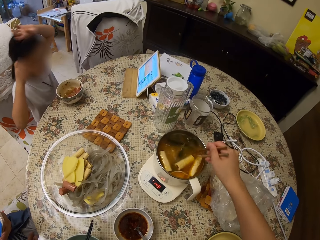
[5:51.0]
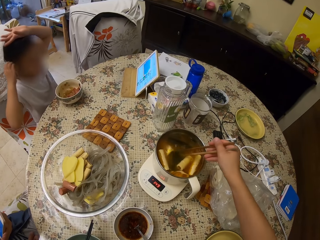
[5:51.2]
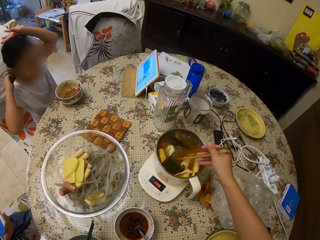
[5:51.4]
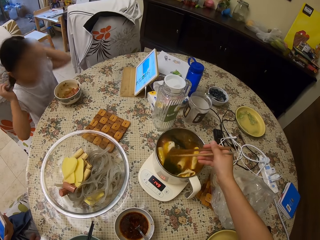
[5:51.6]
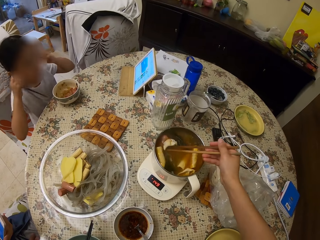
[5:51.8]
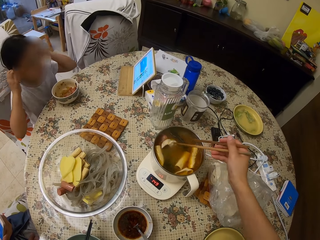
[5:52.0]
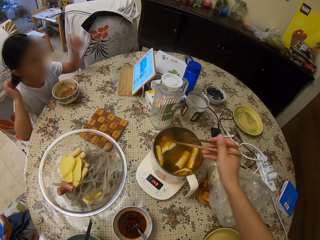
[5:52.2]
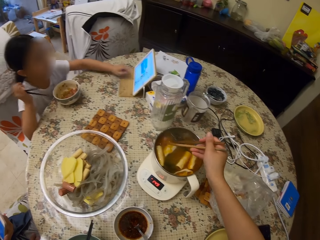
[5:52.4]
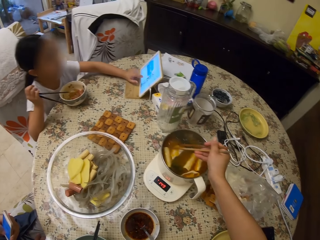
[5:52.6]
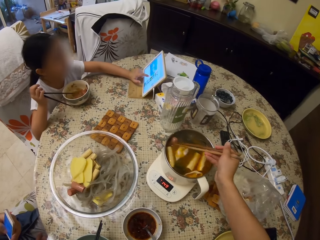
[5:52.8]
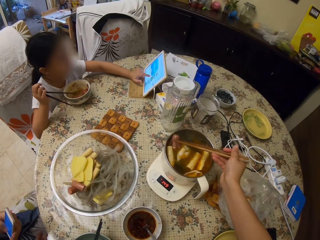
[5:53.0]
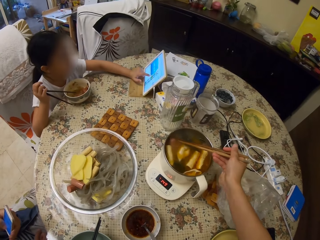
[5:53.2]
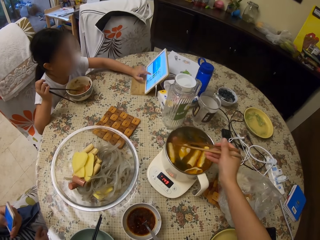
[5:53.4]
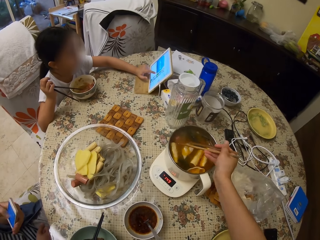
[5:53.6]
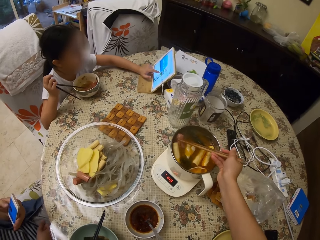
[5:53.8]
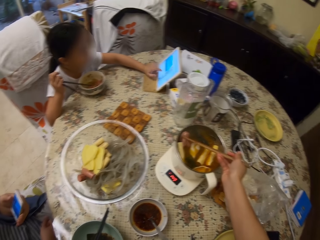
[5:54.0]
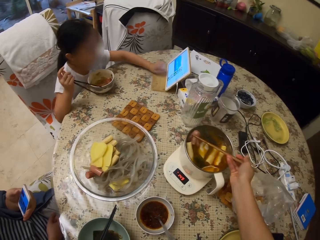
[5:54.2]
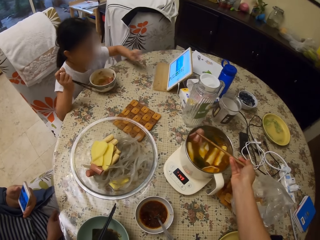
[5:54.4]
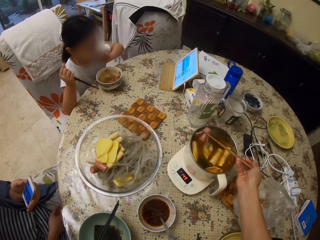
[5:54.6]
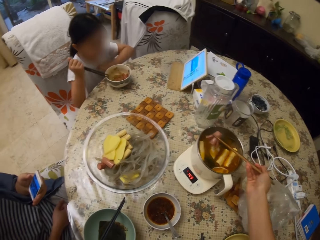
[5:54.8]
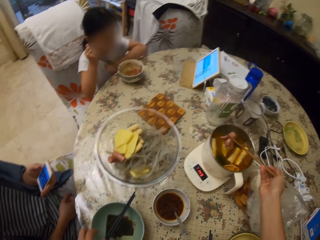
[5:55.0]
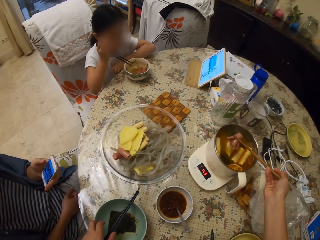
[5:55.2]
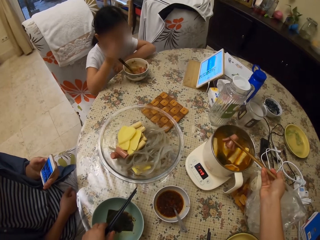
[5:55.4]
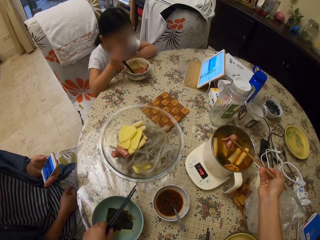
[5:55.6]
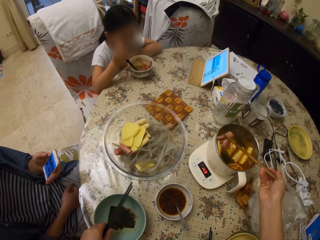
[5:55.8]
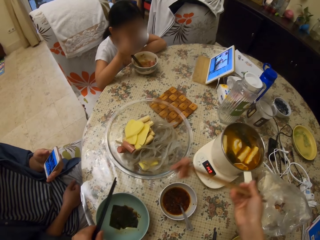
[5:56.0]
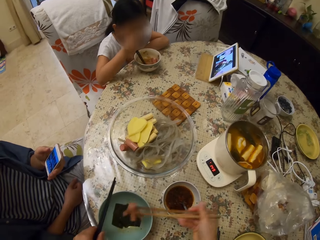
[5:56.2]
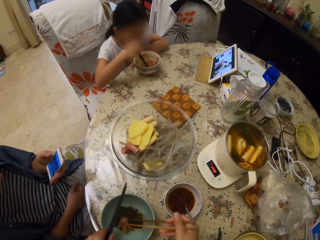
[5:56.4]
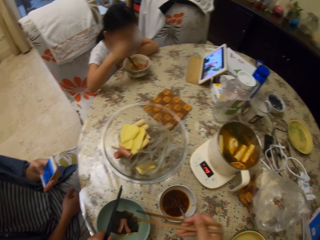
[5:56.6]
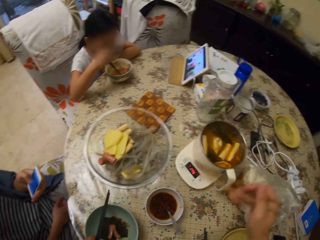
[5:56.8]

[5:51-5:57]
The camera wearer turns the food with the chopstick. A girl moves her hands around. The girl touches the tablet or iPad. The camera wearer lifts the chopsticks in the dish. The girl operates the iPad. The camera wearer picks something in a pot with chopsticks. They pick the chopsticks on a bowl. The girl moves something in the bowl with chopsticks. The camera wearer puts the food in the dish with the chopstick.

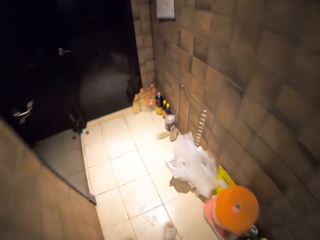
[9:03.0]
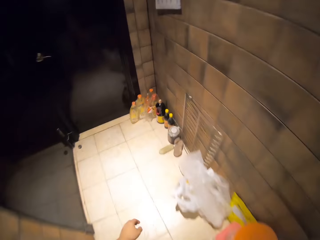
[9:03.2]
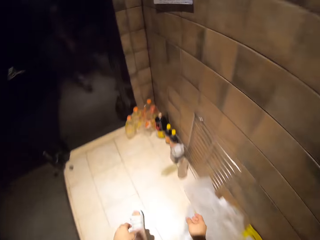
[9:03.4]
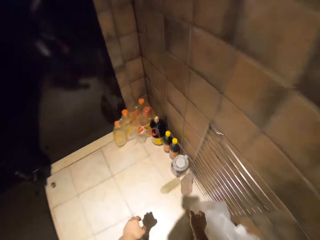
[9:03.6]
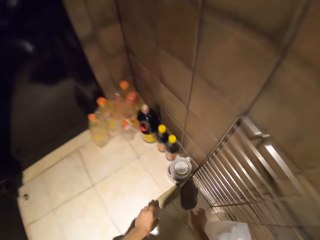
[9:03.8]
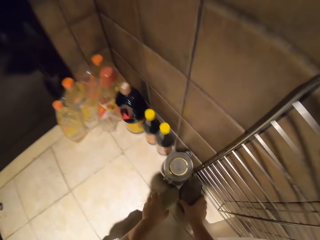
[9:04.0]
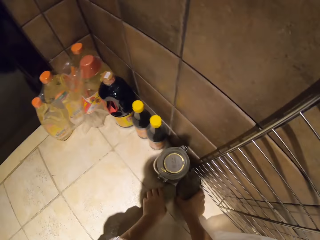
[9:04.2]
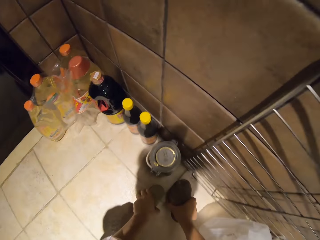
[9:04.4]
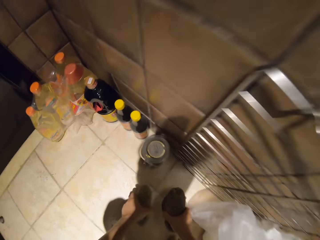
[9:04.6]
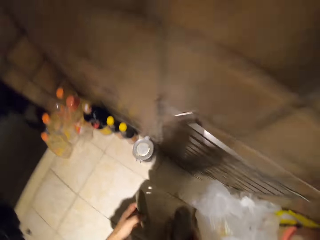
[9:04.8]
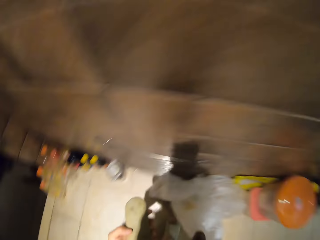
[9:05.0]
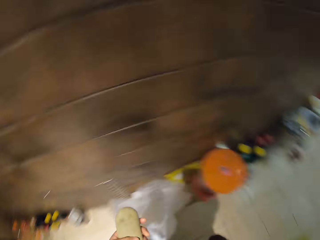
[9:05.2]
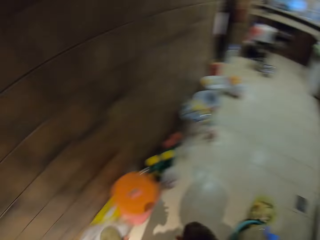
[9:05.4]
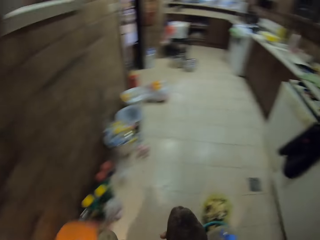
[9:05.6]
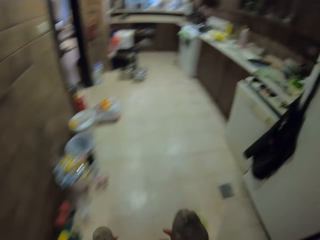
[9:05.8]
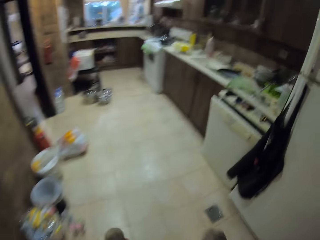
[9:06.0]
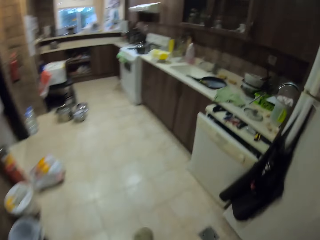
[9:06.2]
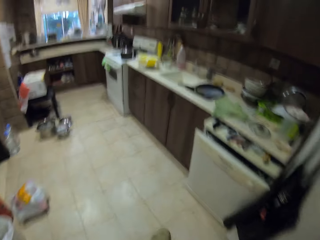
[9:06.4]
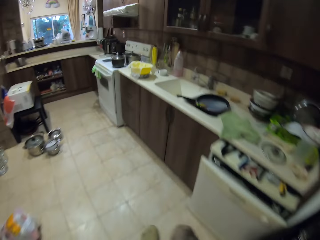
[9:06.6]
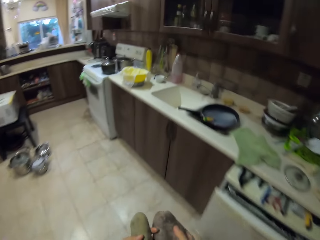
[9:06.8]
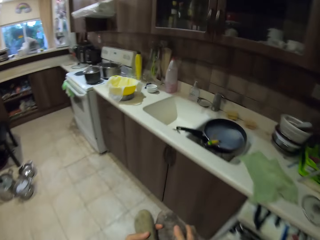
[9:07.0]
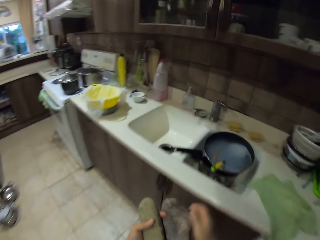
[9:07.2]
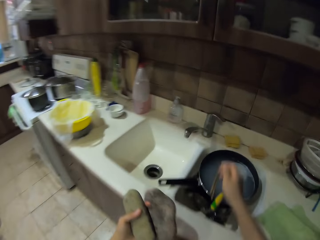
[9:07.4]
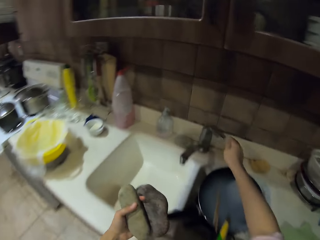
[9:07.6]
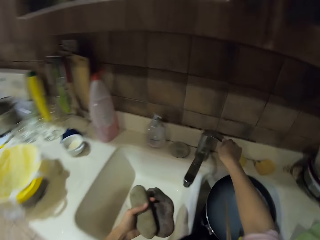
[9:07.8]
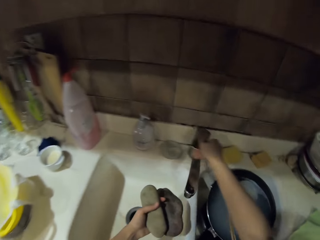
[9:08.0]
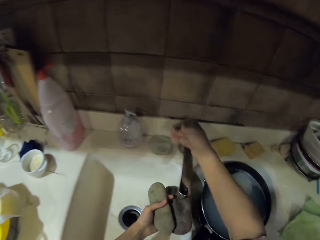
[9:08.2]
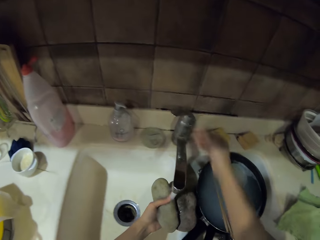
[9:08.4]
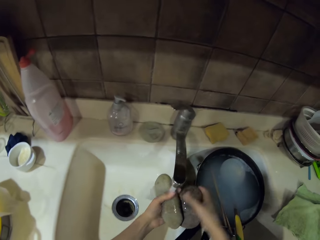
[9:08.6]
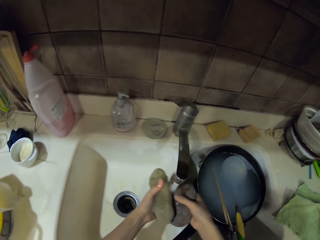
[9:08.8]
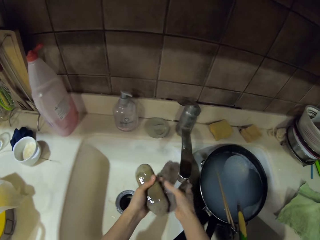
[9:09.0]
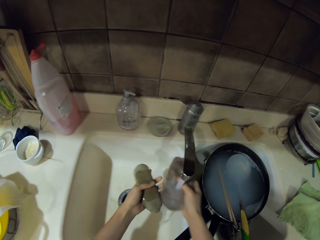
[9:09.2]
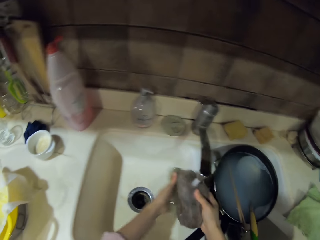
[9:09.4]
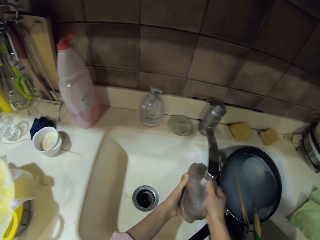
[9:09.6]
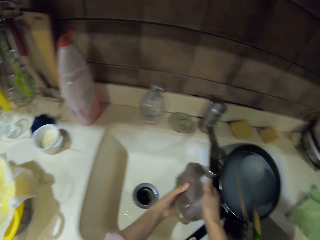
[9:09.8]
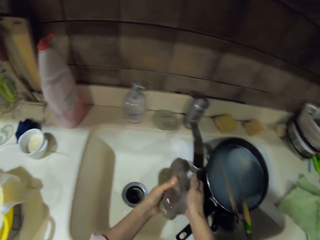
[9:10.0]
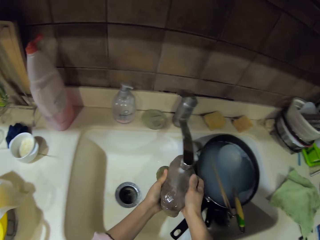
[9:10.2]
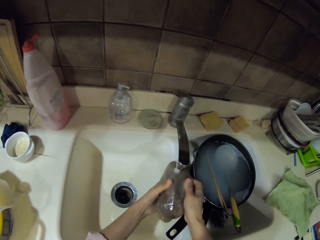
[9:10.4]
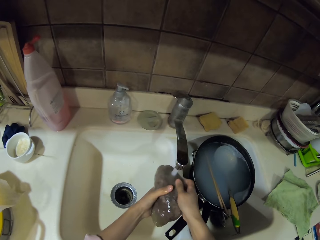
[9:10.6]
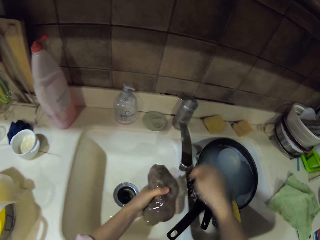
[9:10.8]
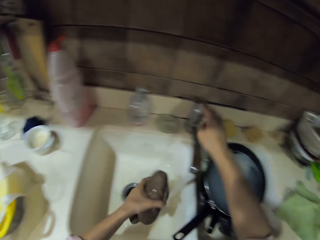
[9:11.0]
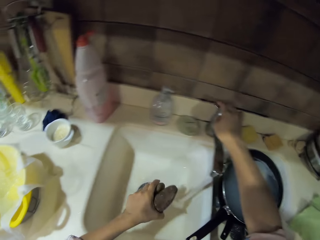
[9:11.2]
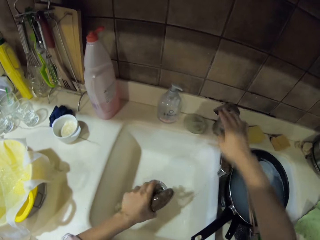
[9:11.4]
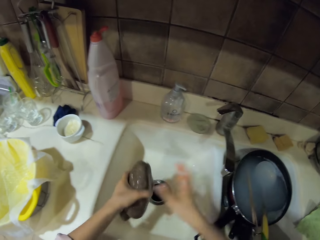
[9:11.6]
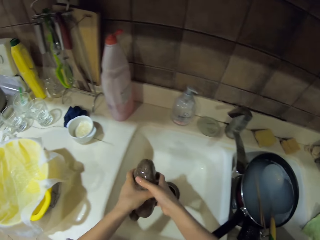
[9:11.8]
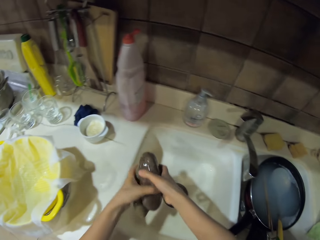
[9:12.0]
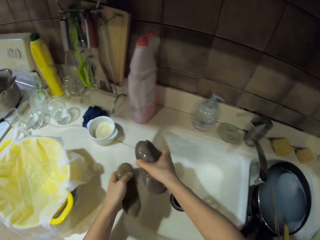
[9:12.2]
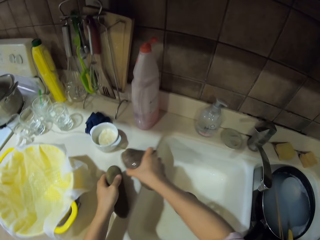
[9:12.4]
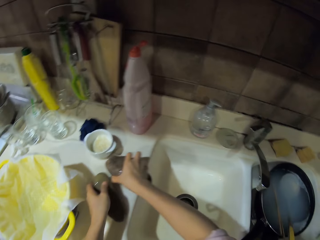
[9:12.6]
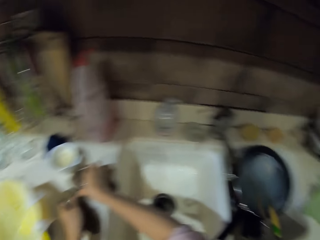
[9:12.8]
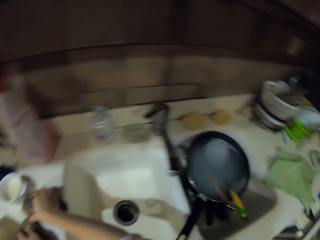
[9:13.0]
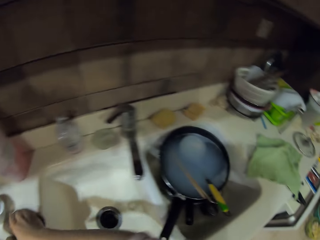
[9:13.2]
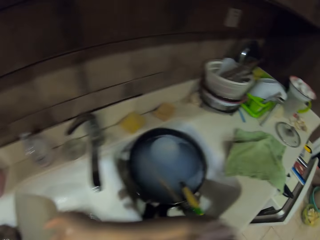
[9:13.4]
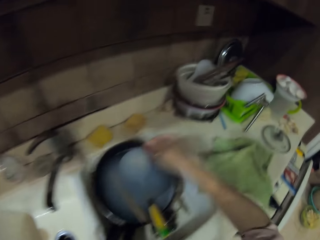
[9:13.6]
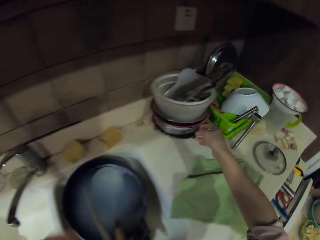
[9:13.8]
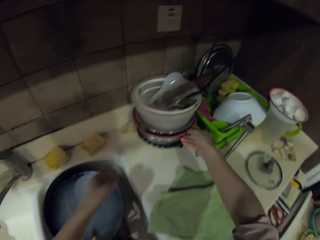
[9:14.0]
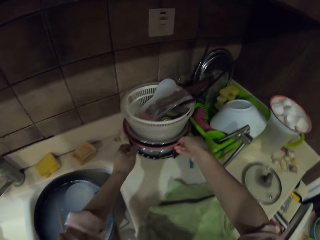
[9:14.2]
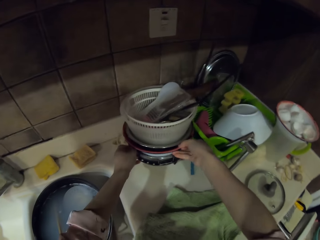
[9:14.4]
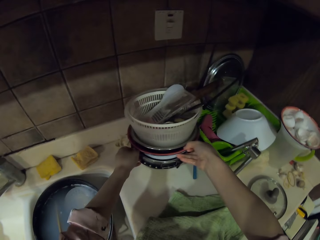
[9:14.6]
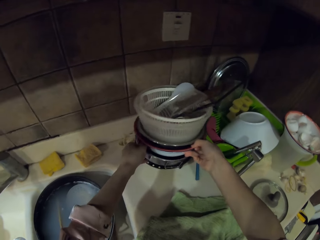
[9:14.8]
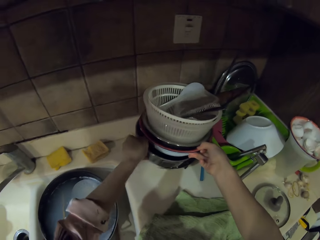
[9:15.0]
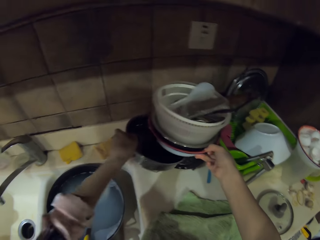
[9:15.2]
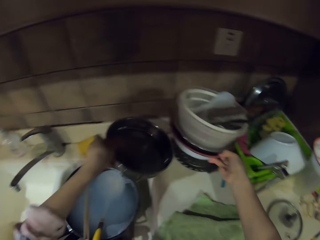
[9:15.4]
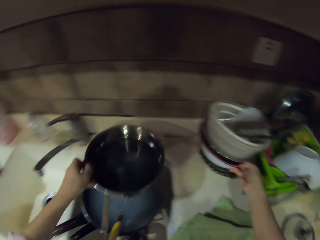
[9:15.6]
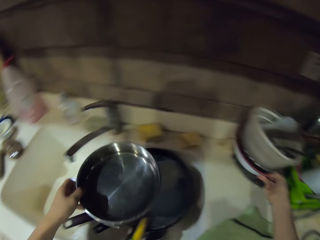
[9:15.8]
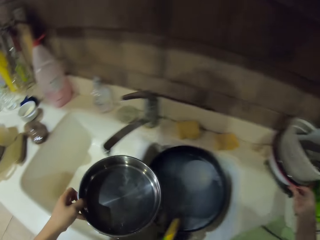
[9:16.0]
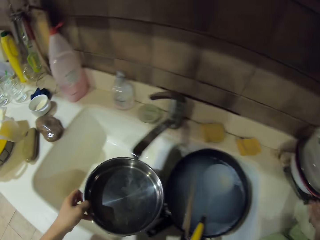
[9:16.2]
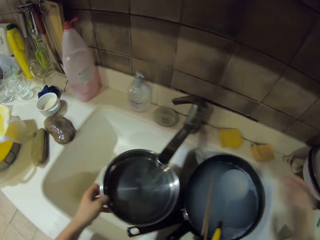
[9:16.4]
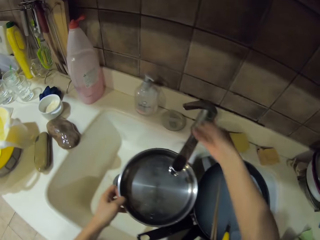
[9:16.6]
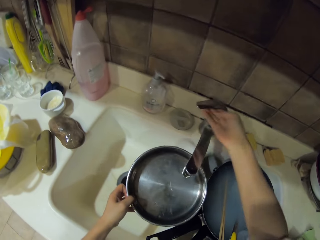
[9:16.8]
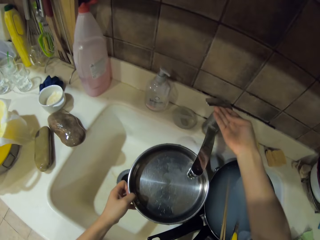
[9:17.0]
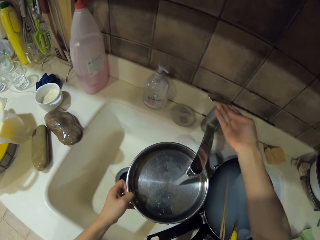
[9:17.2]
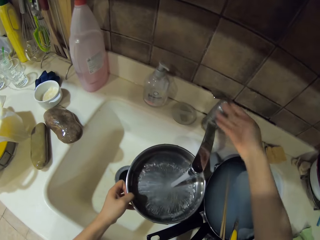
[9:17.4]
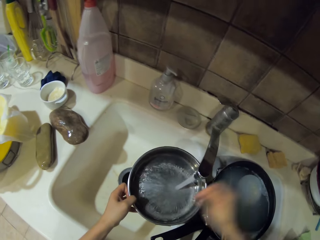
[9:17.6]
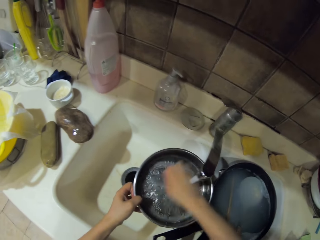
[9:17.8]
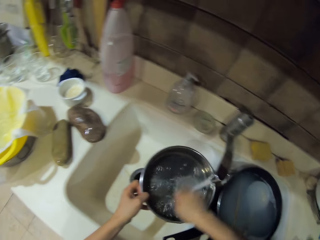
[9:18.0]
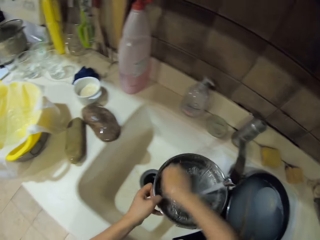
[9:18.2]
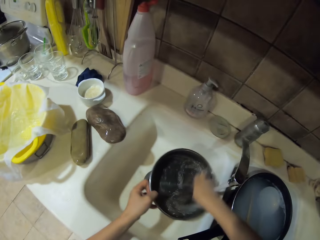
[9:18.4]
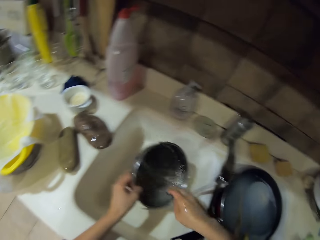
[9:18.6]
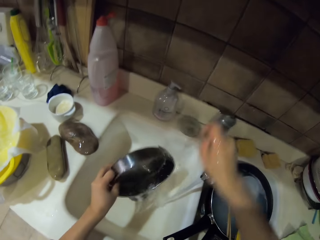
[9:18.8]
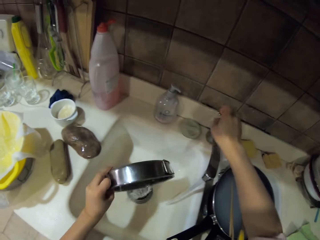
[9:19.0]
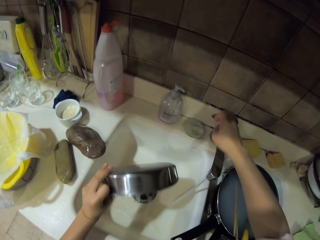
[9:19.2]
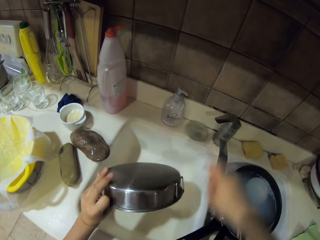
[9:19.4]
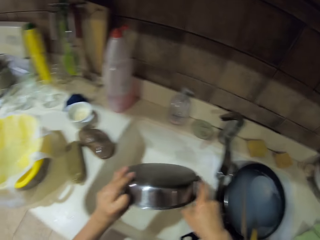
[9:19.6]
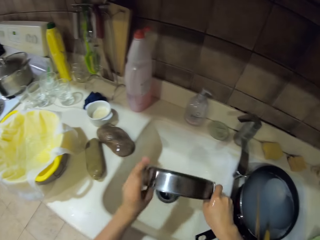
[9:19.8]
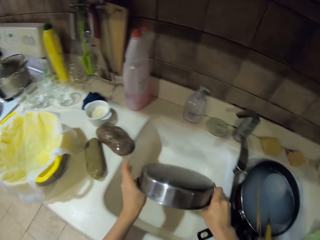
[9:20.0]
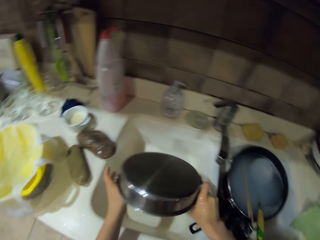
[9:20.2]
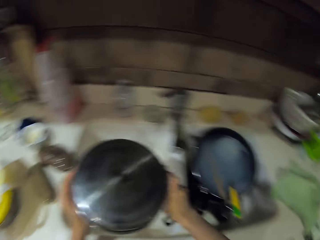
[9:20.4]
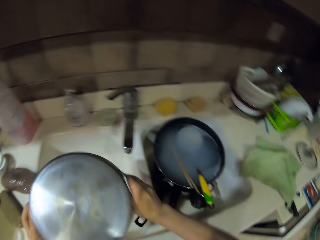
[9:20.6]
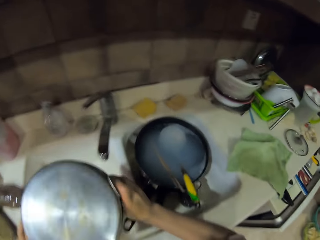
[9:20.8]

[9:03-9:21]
The camera wearer walks to the stones. They pick the stones on the floor. They walk around. They open the faucet. They carry the stones. They wash the stones in the sink. They close the faucet. They put the stones on the countertop. They move around. They move pots. They pick a tray or cooking pot. They move around. They open the faucet. They wash the tray in the sink. They pour water in the sink. They close the faucet. They shake the tray.
